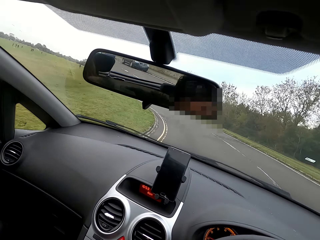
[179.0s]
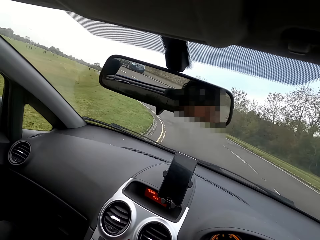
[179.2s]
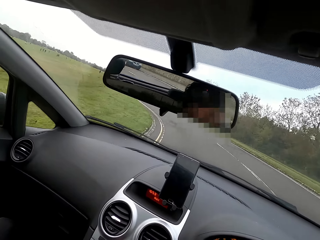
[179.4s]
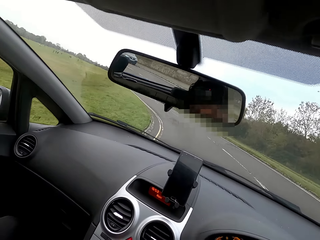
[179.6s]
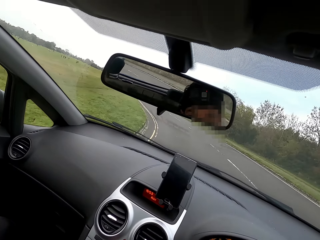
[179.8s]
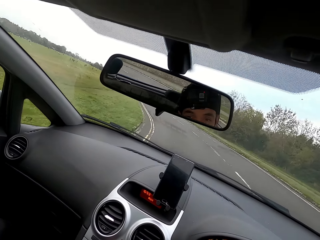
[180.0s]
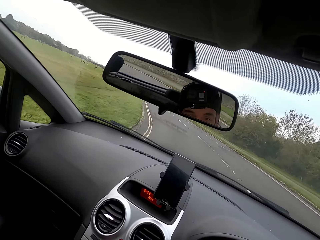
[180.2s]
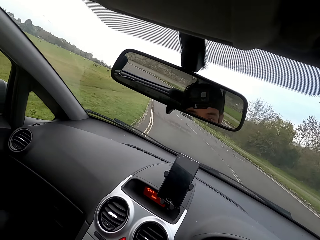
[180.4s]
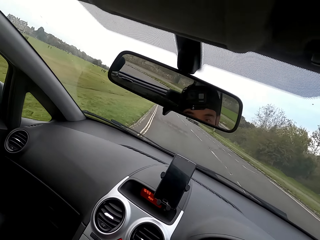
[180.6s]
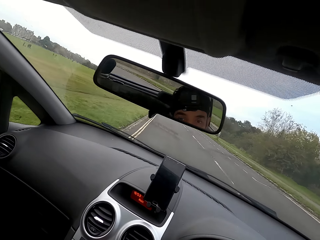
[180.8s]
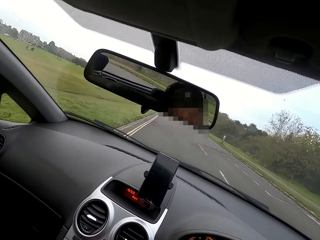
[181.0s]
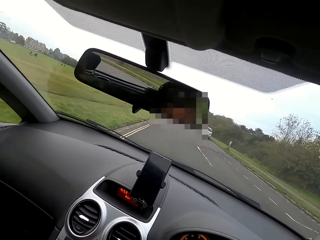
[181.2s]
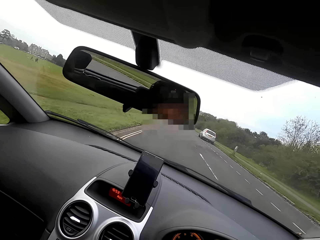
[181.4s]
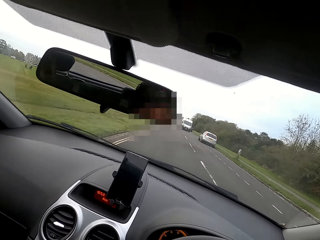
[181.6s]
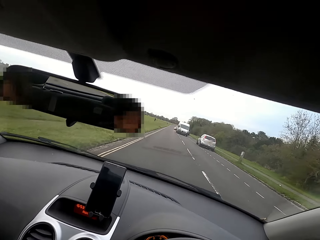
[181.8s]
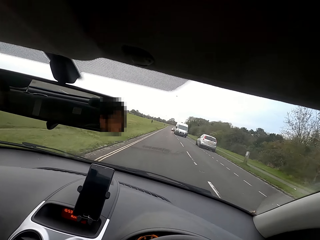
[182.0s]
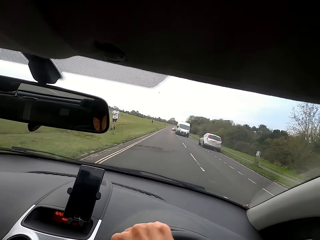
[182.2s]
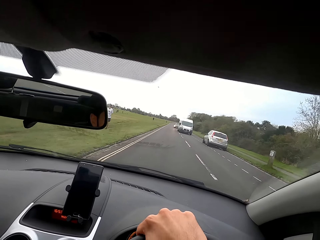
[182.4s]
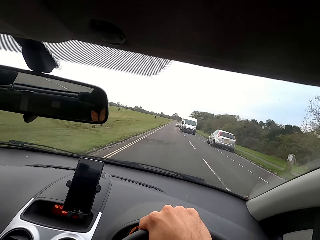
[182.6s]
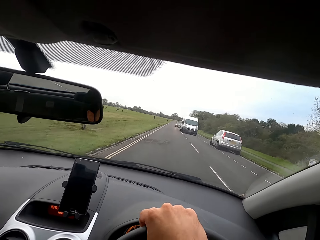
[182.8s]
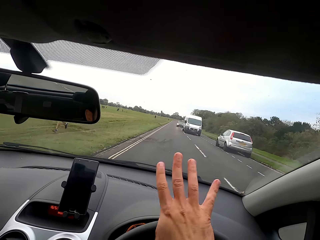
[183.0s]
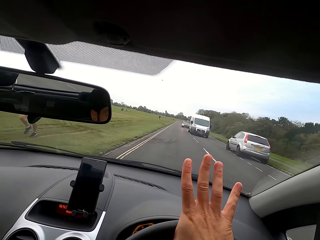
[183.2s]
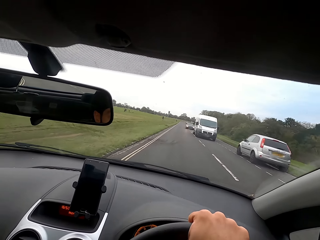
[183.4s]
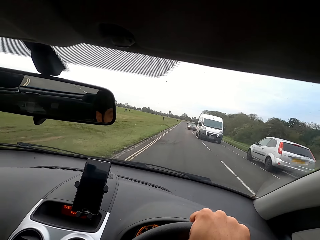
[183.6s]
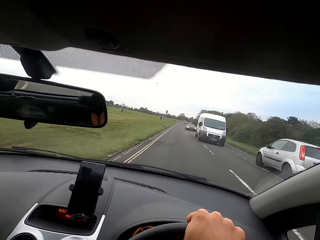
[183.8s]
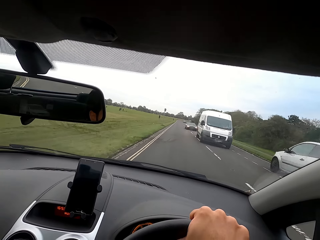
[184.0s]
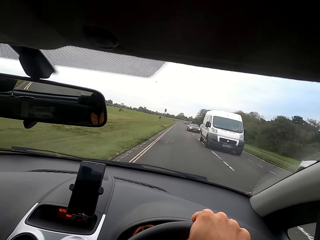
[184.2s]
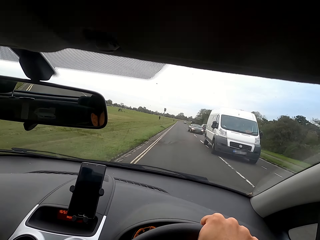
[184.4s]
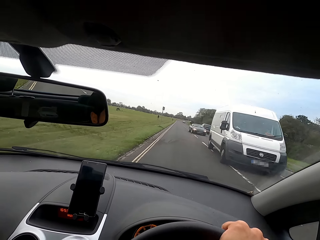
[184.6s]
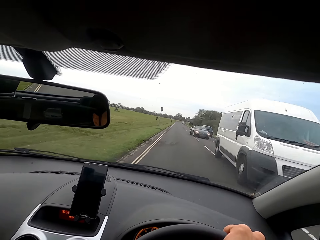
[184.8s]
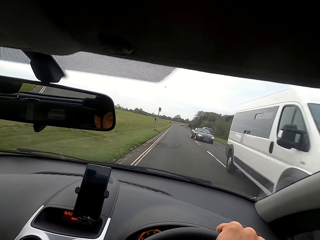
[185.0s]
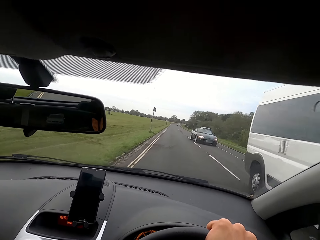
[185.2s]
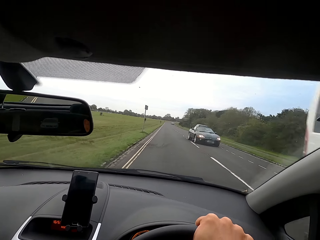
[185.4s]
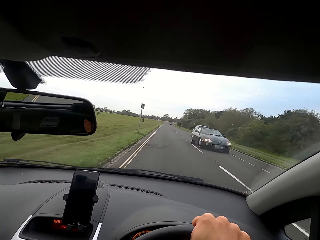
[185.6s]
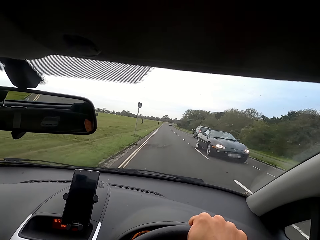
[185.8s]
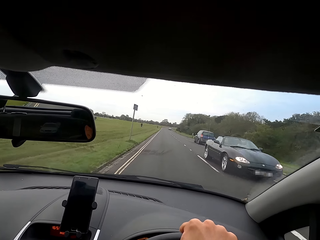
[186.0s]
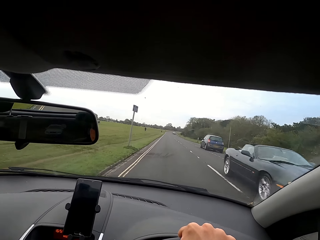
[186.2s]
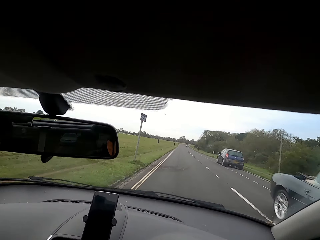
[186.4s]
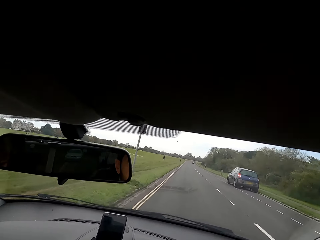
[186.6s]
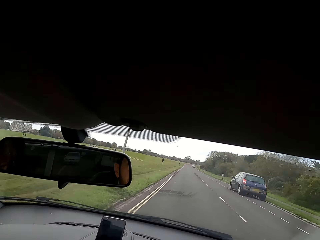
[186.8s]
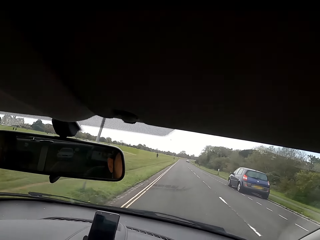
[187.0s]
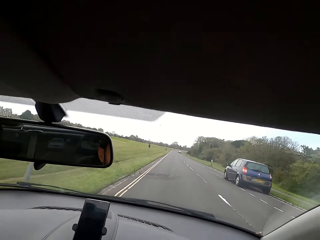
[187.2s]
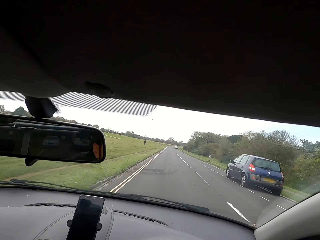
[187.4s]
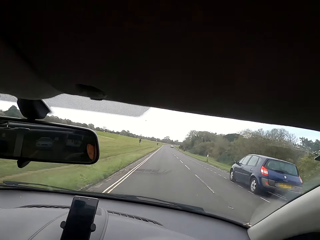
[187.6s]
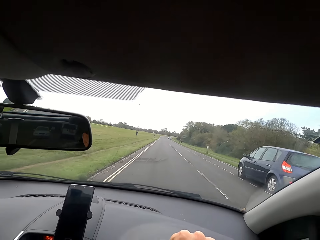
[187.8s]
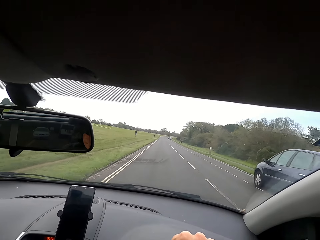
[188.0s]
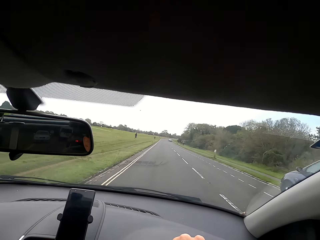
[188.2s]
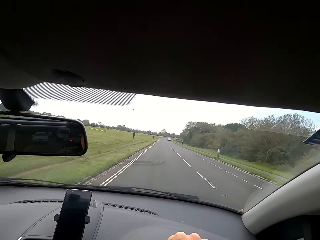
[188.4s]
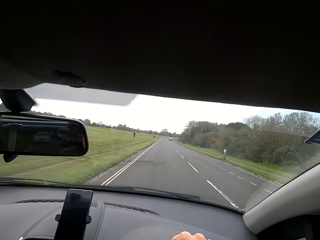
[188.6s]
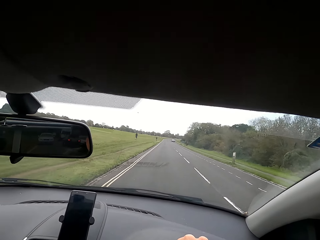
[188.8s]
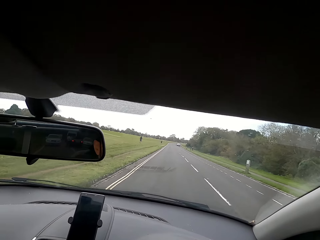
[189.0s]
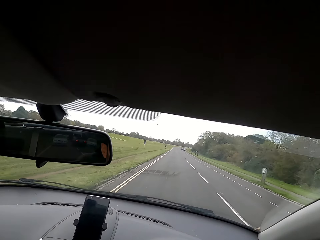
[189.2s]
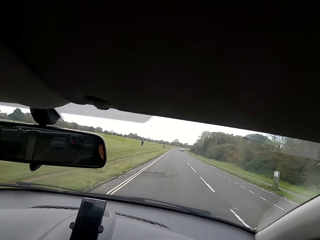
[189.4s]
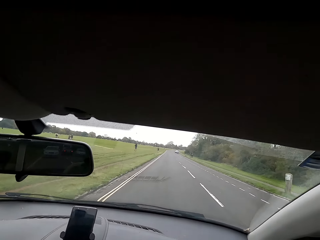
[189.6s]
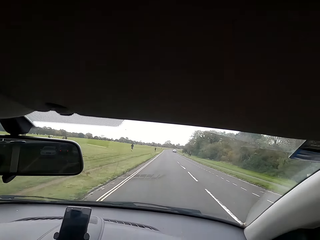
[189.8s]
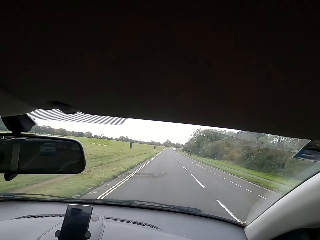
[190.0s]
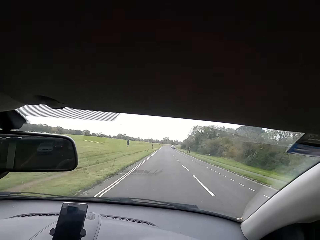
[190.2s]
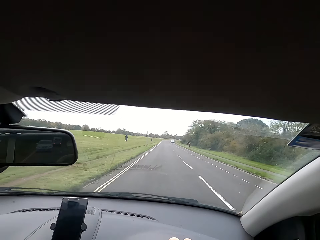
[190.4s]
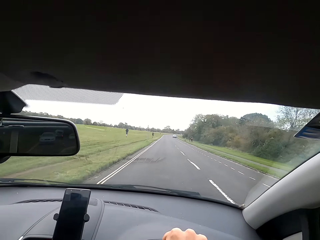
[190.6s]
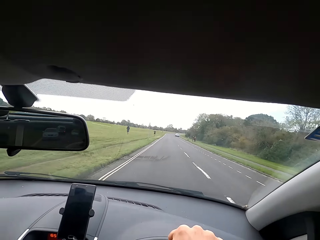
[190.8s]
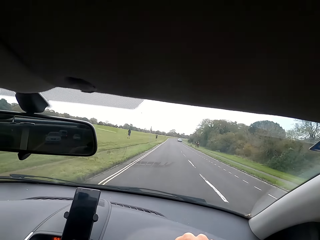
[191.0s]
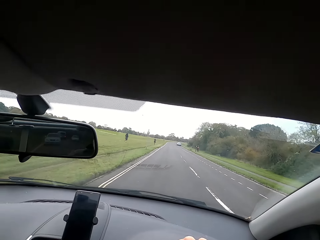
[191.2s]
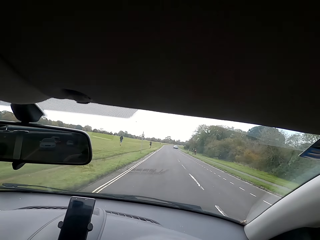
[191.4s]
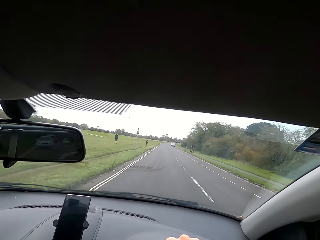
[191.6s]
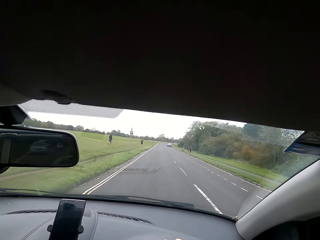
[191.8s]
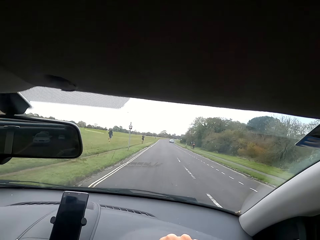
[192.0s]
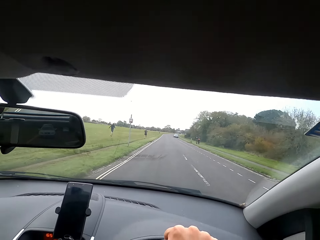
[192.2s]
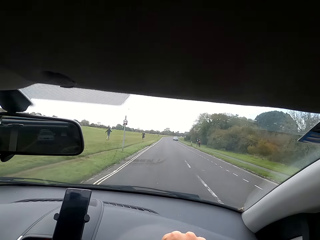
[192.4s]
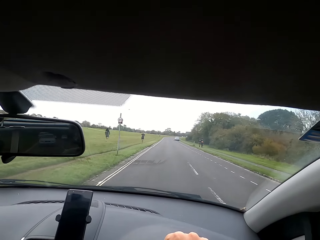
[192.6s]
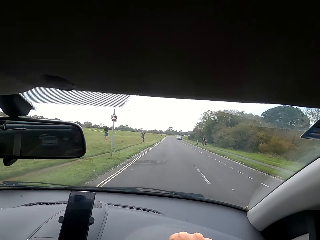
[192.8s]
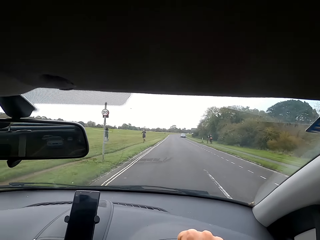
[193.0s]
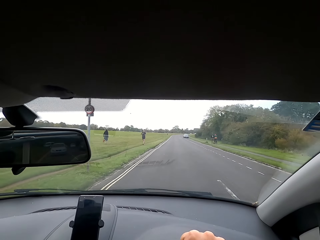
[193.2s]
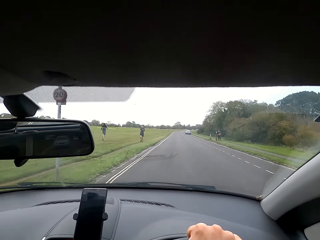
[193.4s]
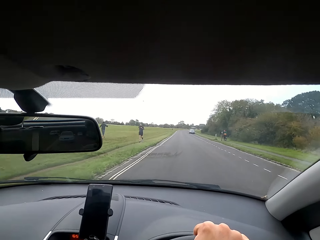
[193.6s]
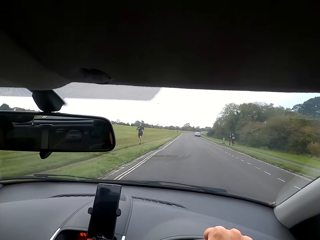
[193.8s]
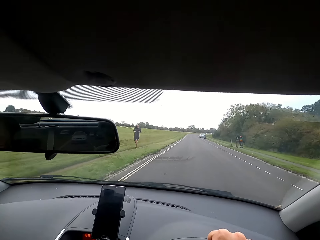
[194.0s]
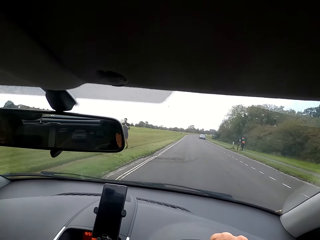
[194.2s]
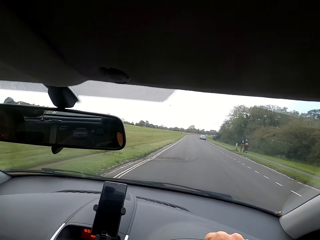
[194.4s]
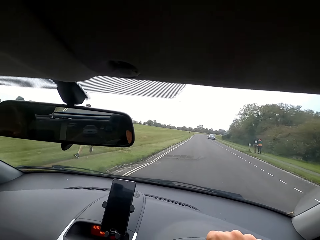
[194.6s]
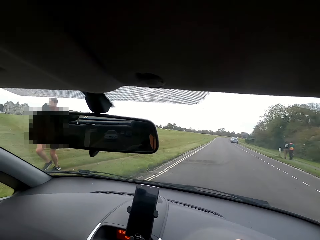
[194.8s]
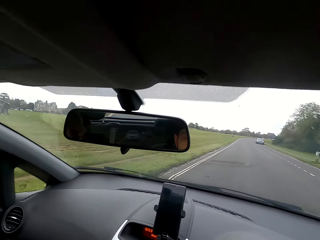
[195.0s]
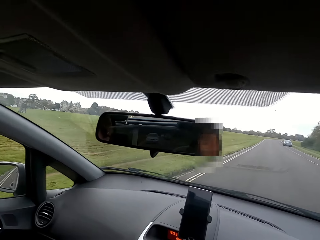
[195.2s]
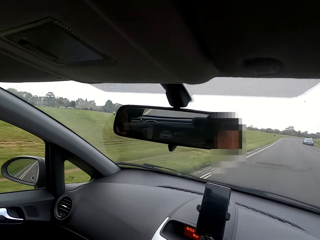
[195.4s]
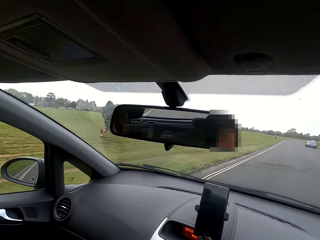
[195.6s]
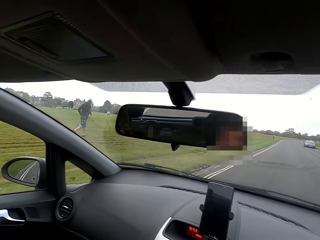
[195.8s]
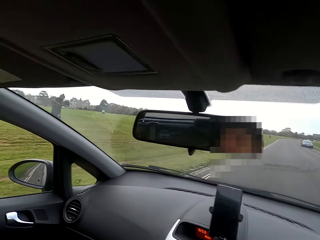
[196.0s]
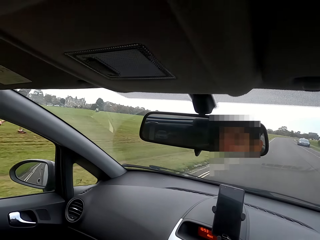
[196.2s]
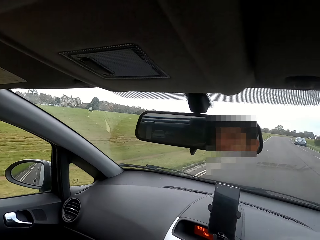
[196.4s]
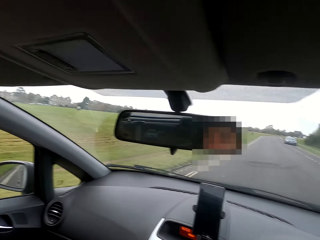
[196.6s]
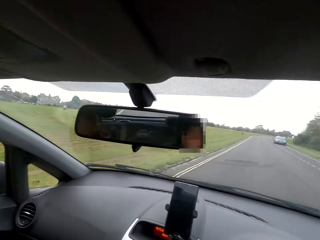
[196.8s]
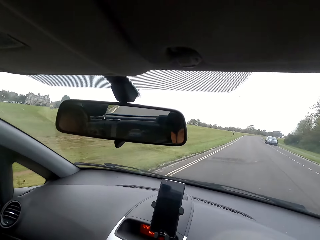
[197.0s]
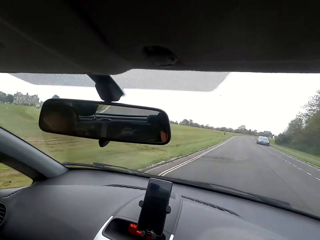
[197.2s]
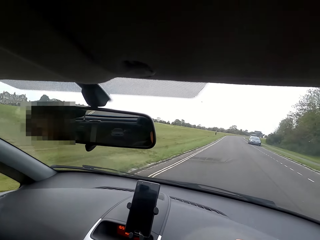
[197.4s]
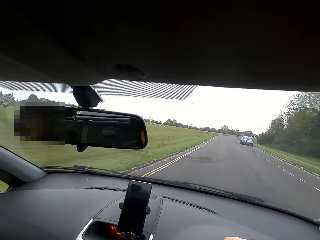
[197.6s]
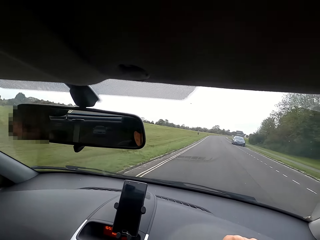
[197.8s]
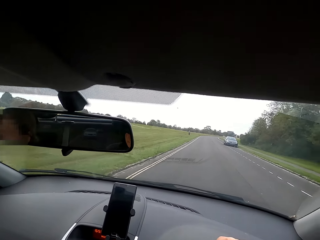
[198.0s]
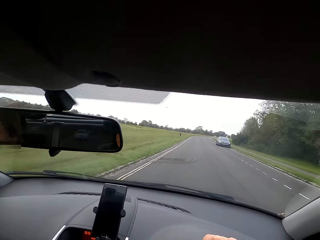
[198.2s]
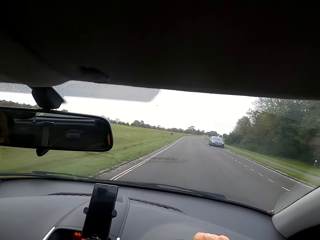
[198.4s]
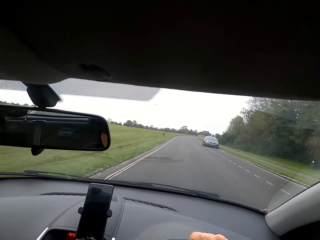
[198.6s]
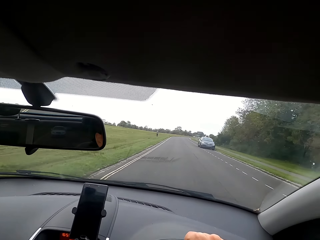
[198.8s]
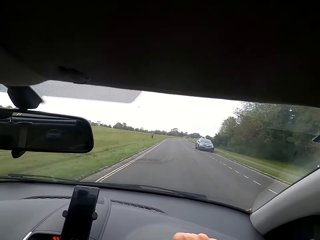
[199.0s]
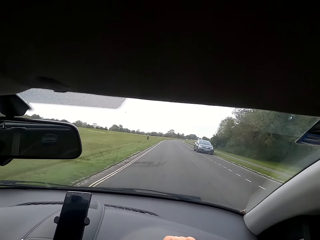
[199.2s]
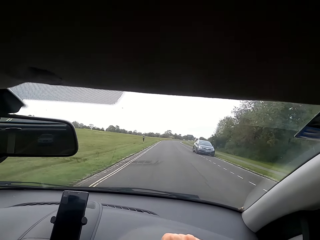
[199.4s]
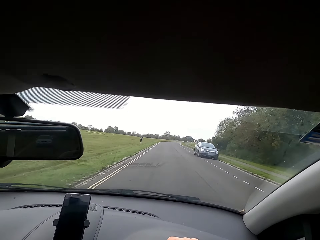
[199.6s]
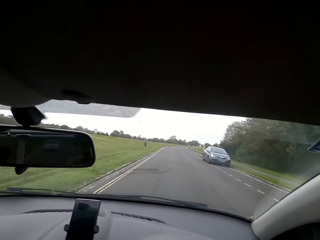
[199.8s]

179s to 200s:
The camera wearer moves the hand on the steering. They converse to a woman.
